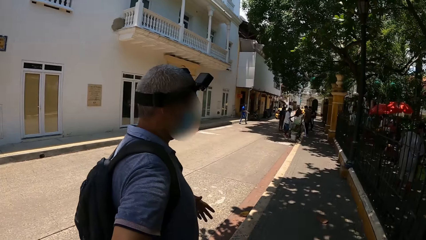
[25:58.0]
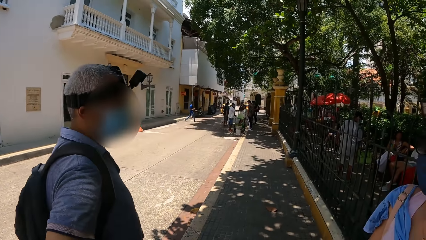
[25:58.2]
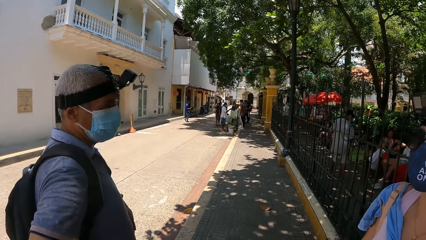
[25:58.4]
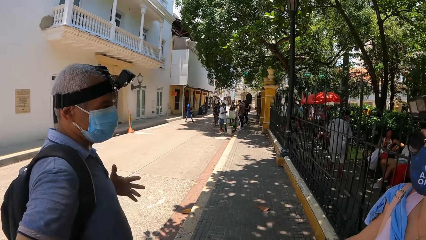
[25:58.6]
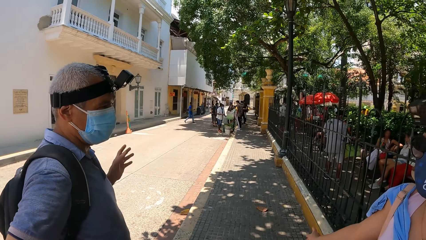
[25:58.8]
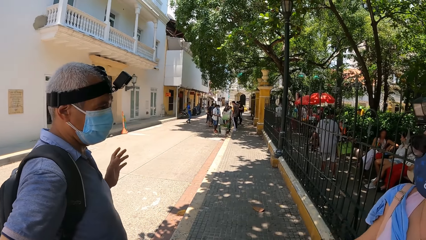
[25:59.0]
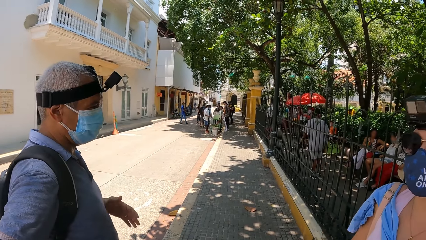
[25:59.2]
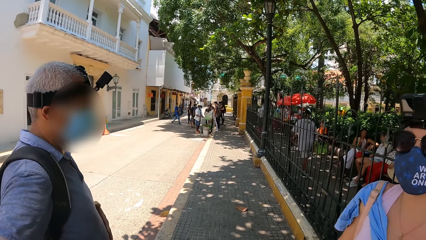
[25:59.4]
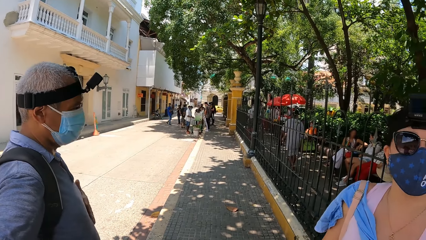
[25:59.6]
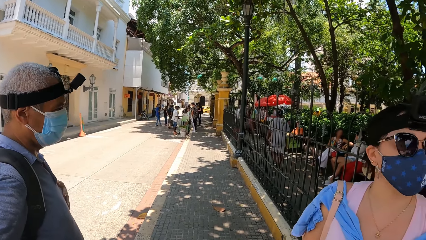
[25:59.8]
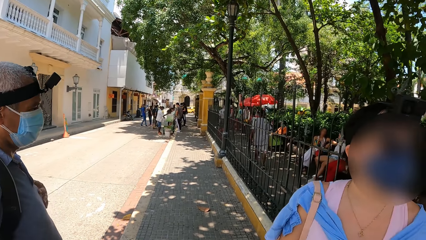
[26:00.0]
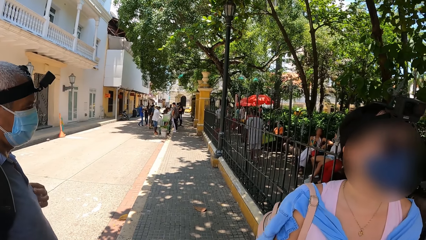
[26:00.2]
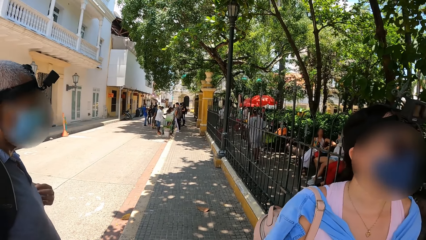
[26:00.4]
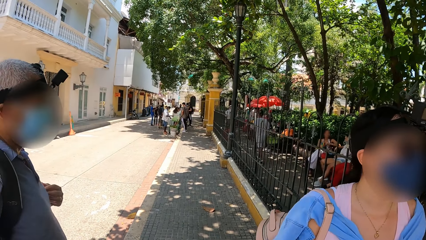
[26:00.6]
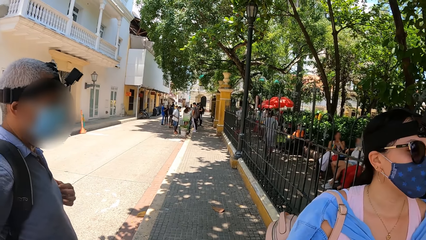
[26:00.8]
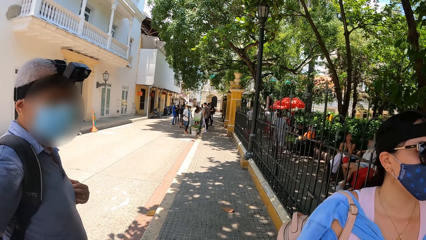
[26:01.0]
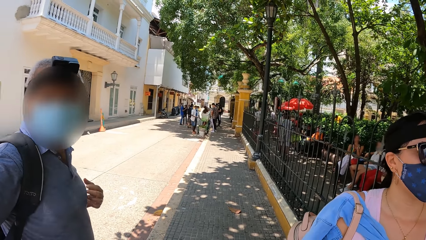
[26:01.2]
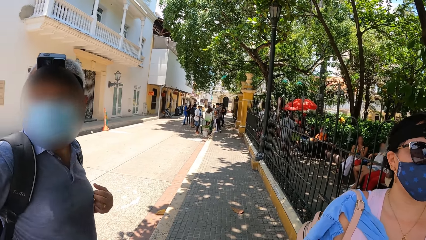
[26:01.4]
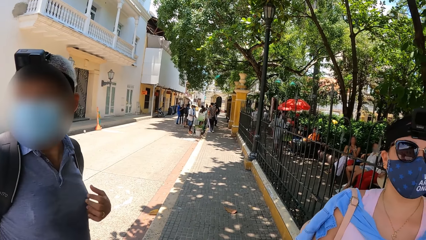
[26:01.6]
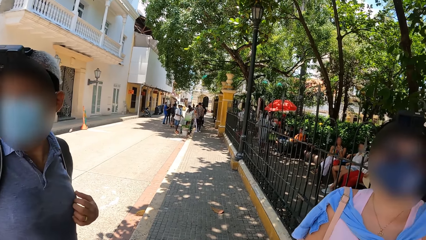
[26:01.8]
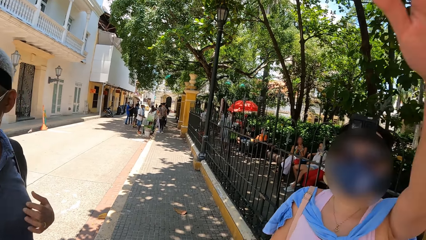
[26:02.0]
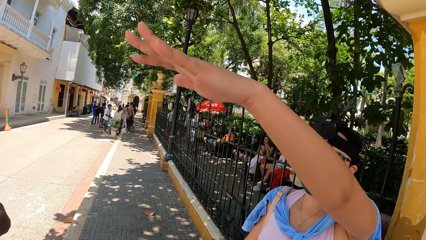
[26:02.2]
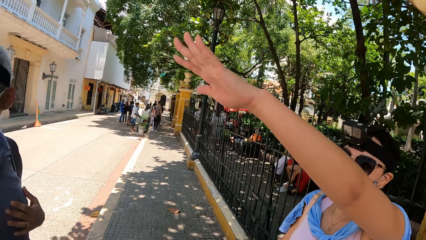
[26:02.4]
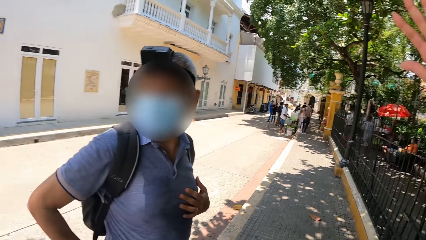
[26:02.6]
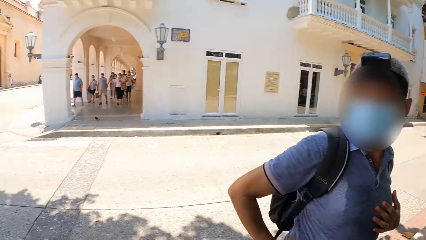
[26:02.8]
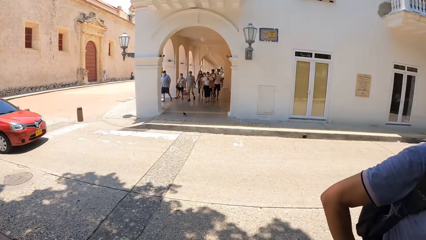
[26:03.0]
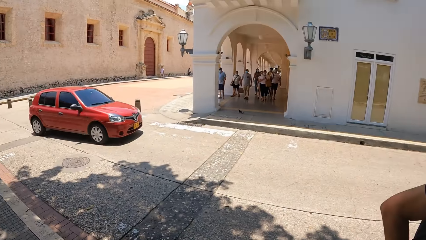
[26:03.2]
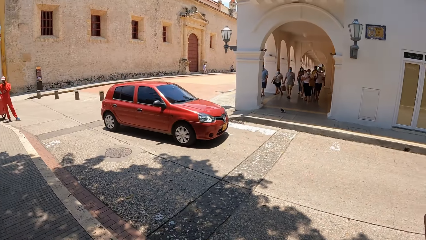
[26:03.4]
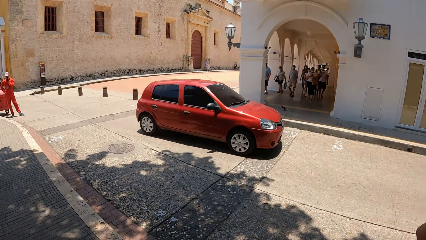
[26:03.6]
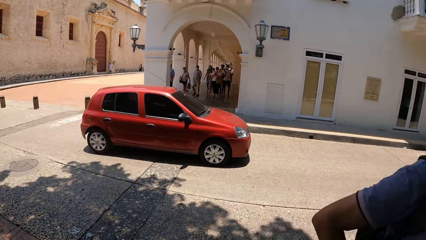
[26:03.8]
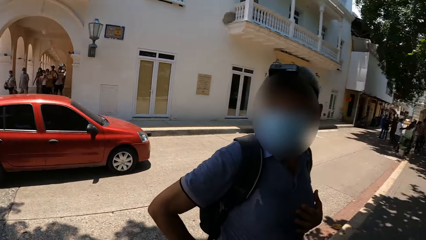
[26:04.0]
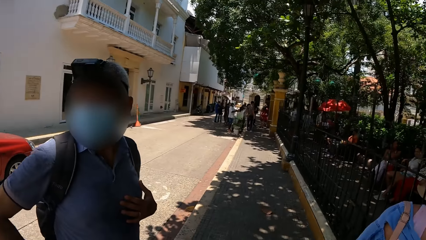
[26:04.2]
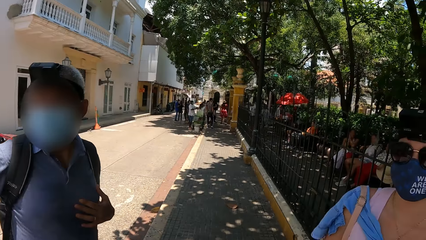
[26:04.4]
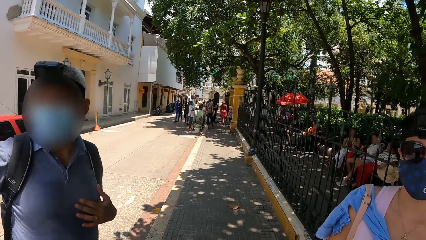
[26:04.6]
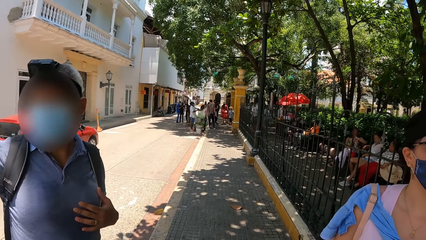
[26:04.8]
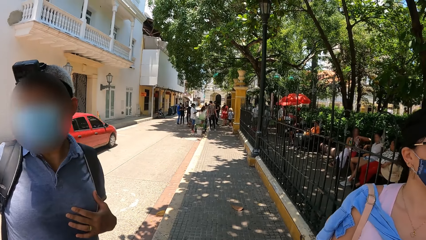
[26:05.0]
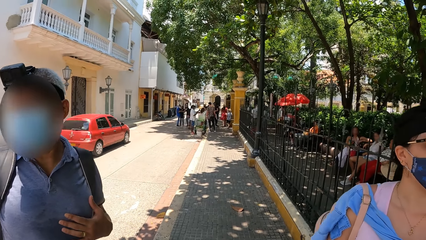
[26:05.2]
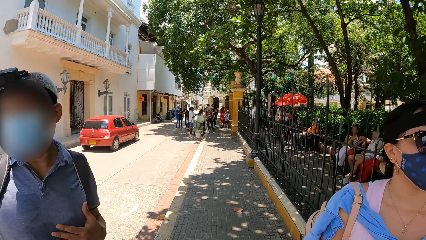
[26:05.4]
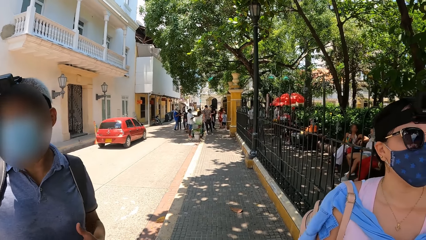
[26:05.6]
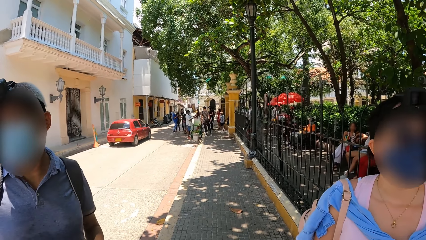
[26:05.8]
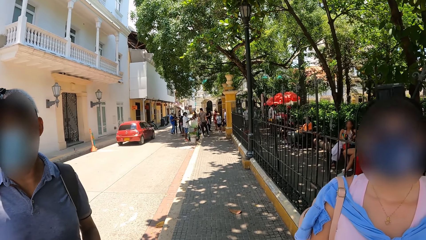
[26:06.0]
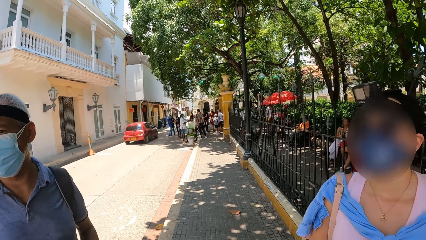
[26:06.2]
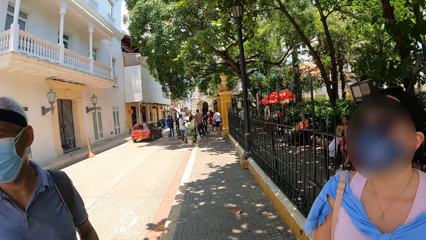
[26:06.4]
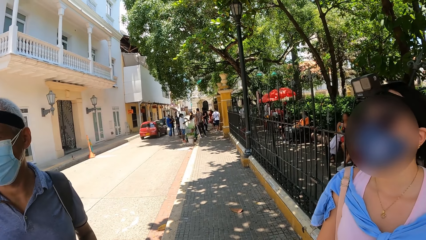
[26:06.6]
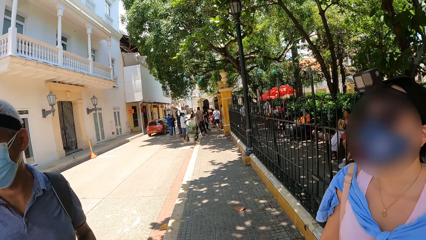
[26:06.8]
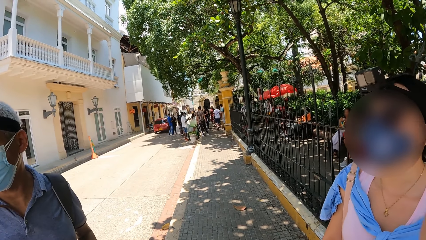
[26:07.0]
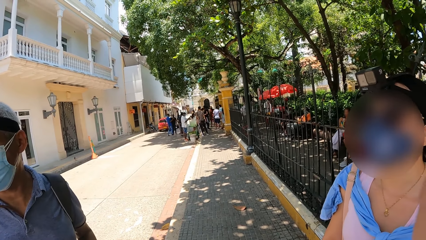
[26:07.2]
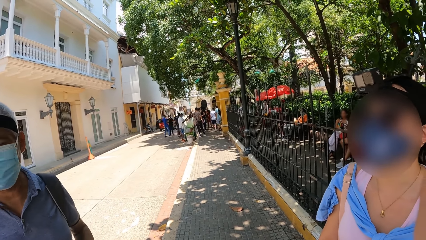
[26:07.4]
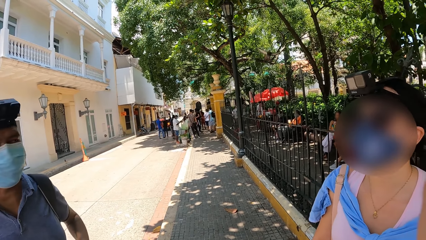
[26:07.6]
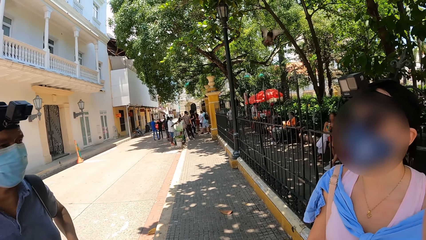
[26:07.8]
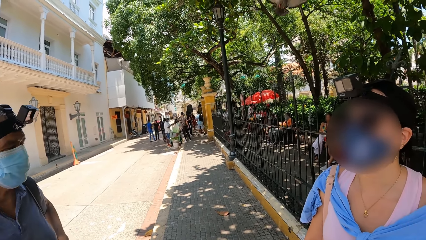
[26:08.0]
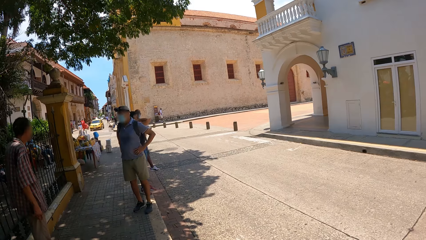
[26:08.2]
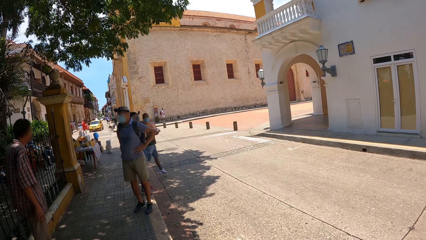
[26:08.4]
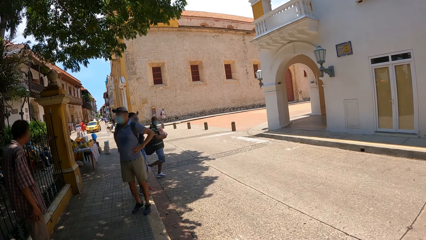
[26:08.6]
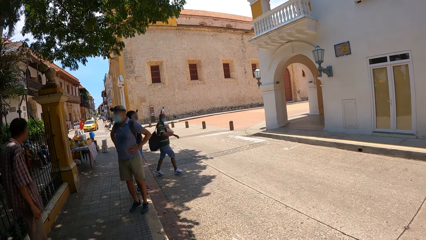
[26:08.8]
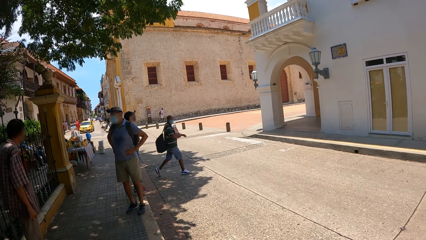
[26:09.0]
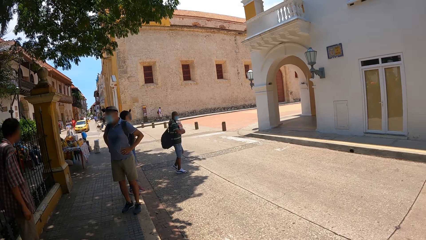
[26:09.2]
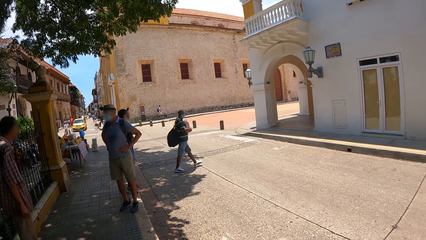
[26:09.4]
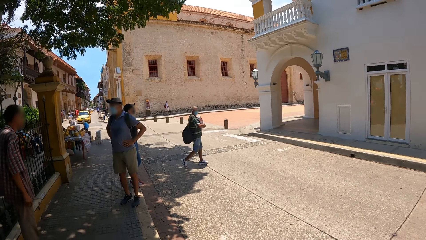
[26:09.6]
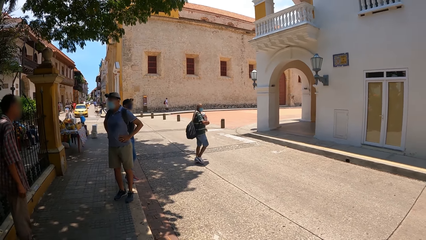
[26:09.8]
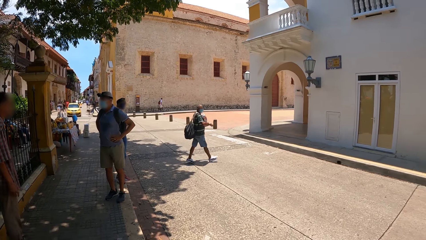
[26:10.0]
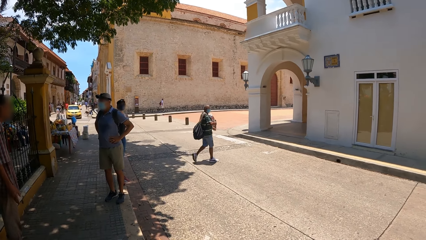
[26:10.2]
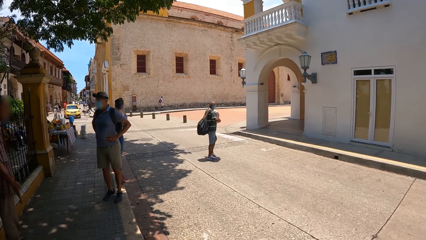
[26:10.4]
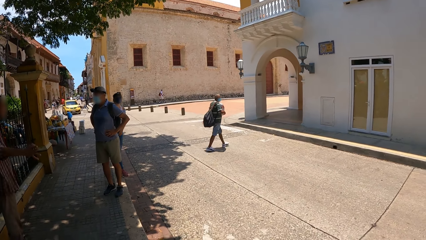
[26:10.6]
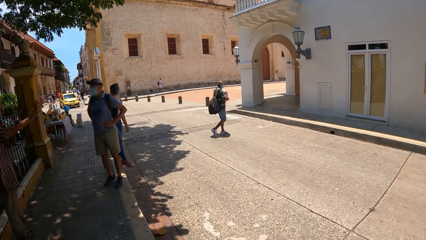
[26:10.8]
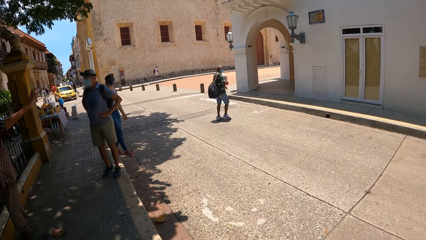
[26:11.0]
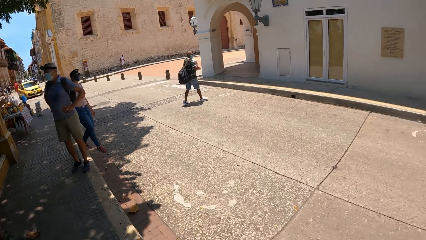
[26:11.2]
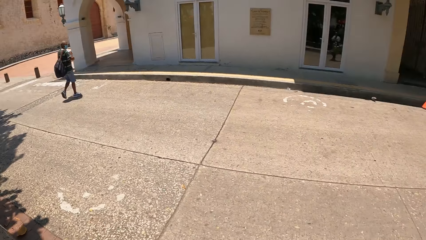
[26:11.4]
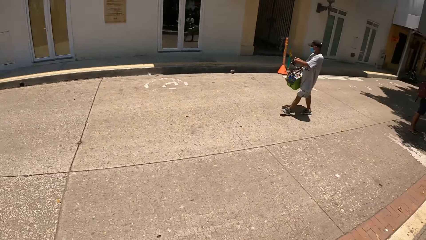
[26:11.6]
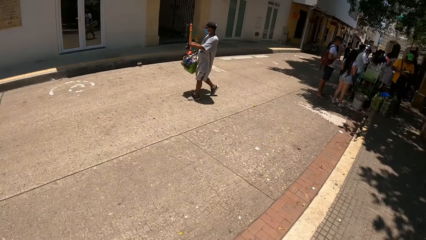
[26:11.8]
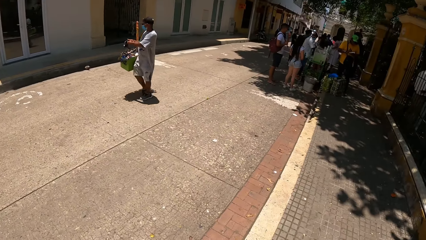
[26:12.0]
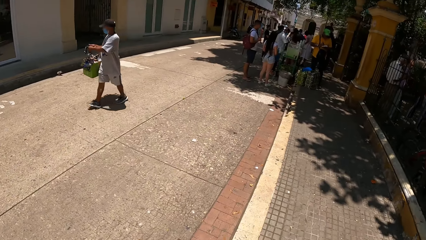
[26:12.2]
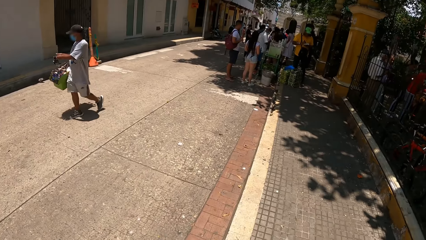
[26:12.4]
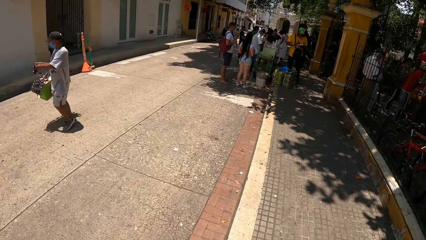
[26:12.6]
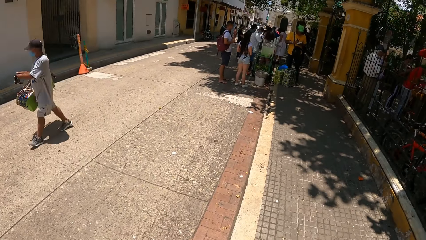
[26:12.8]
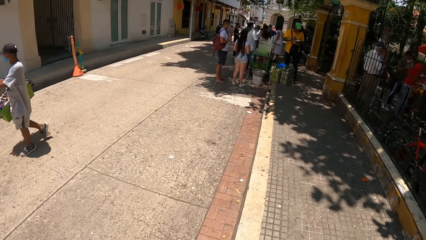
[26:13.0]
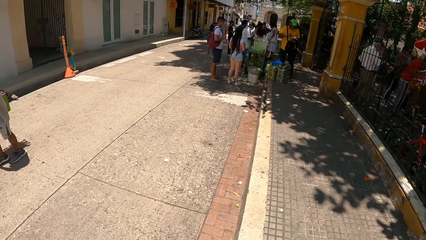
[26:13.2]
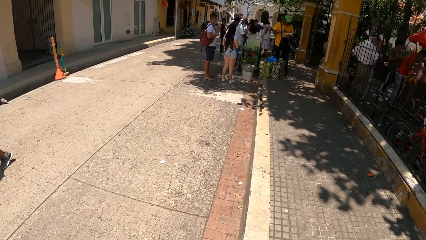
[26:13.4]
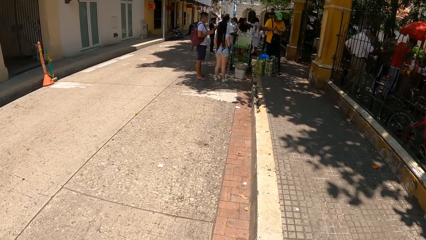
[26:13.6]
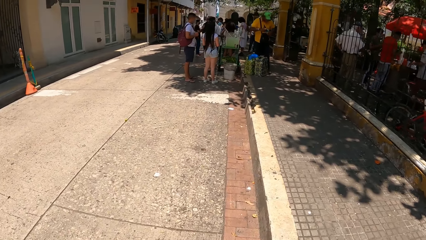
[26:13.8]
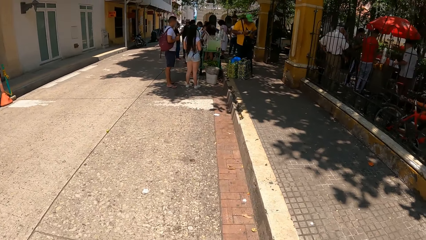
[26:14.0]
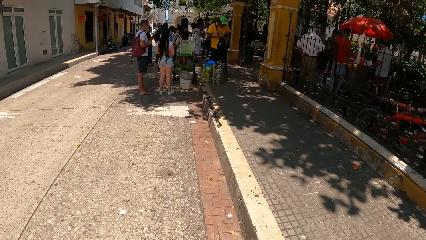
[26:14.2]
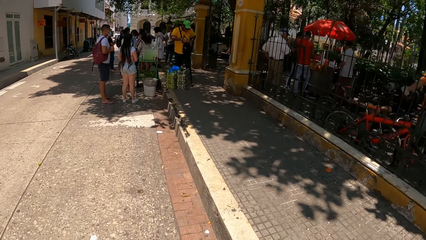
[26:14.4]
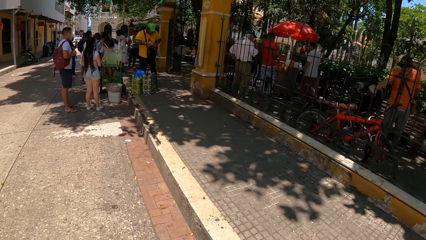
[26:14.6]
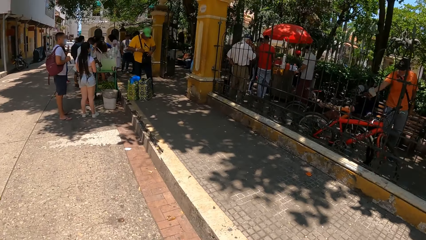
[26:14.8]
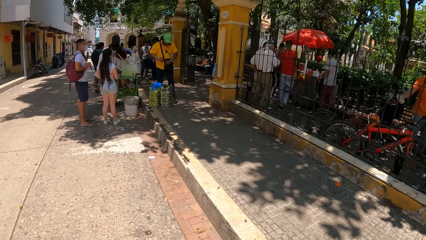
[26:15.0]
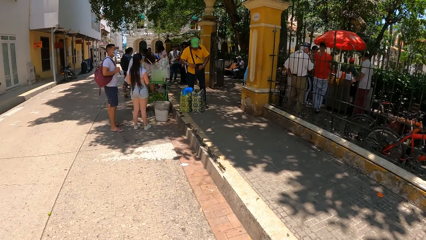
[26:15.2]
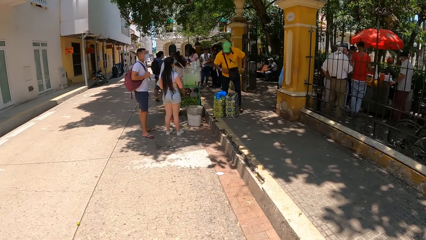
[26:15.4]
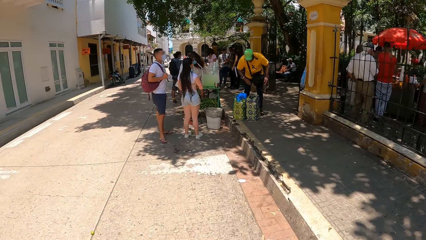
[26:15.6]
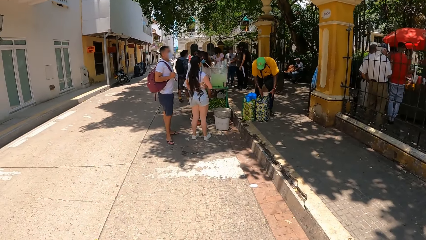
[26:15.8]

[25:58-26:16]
The camera wearer looks around. They walk around.
